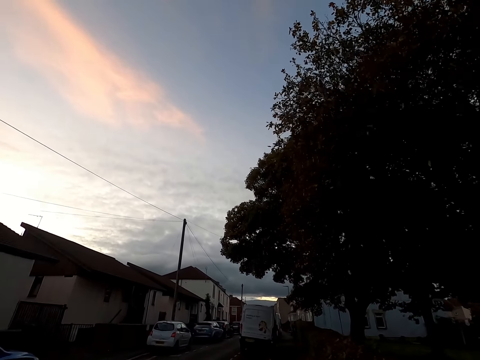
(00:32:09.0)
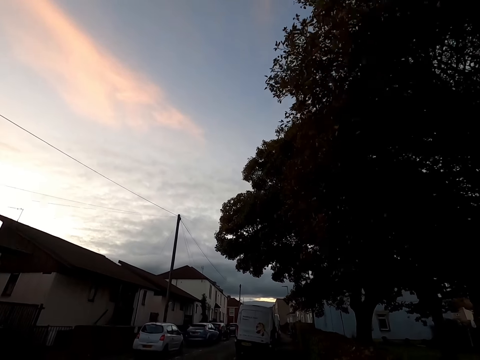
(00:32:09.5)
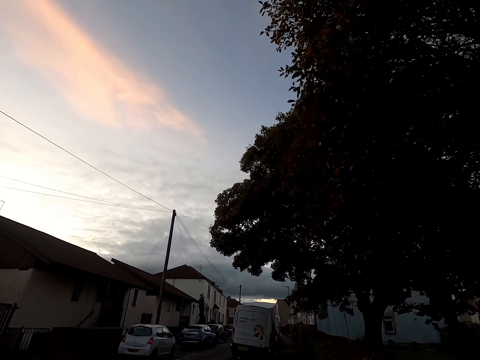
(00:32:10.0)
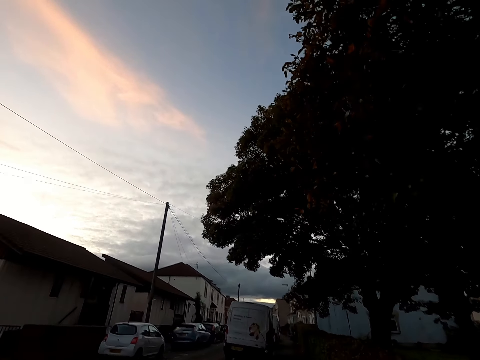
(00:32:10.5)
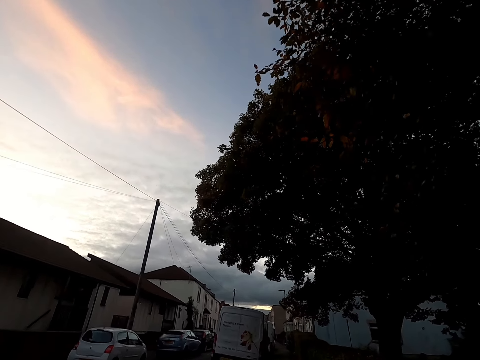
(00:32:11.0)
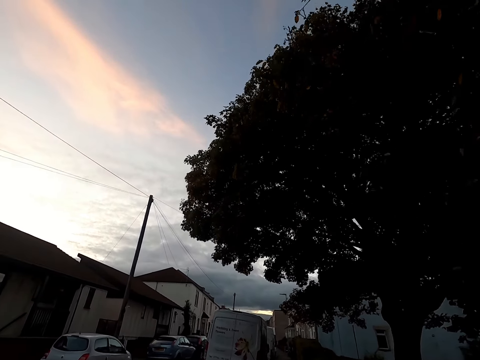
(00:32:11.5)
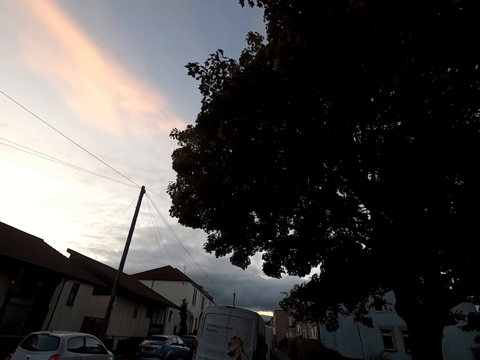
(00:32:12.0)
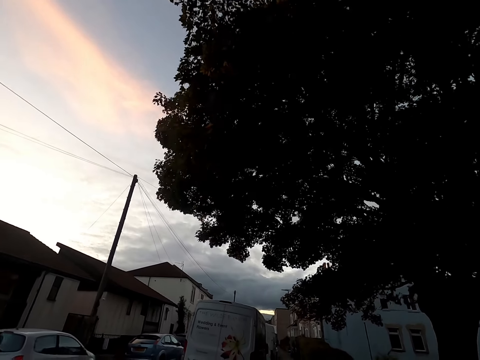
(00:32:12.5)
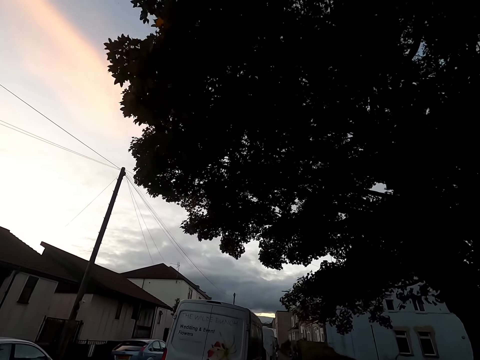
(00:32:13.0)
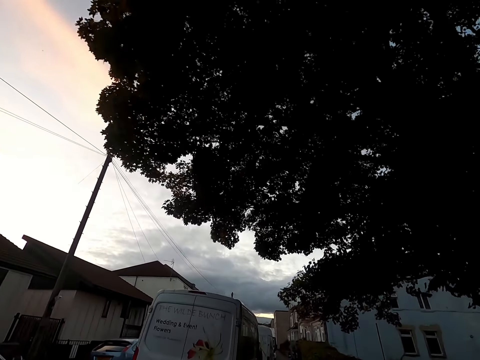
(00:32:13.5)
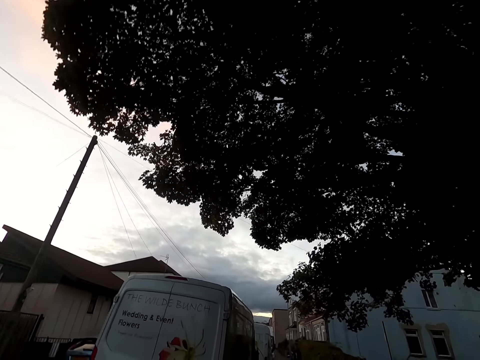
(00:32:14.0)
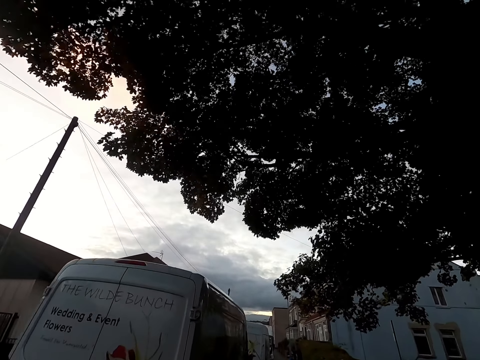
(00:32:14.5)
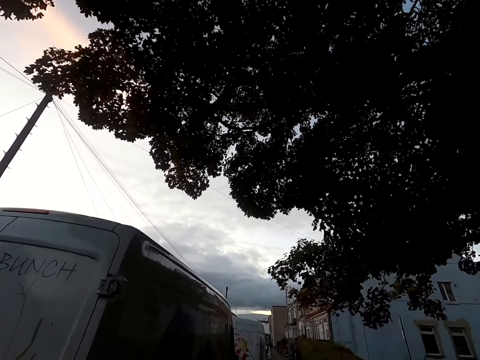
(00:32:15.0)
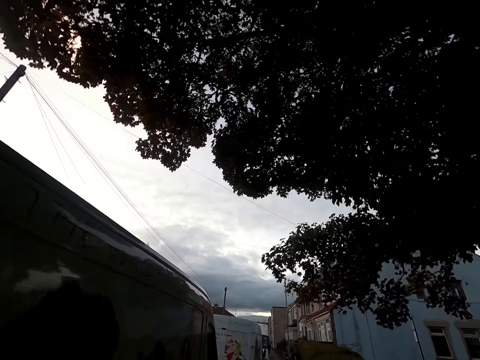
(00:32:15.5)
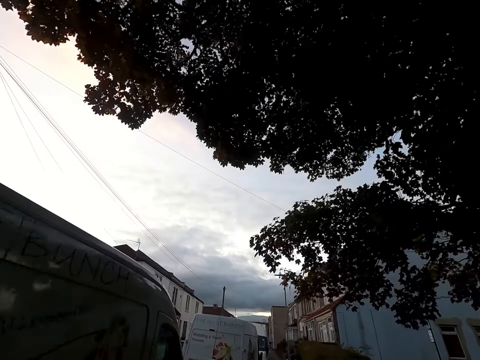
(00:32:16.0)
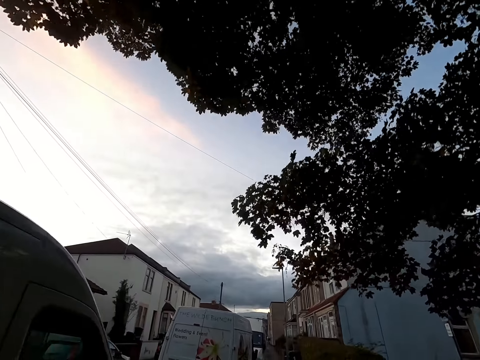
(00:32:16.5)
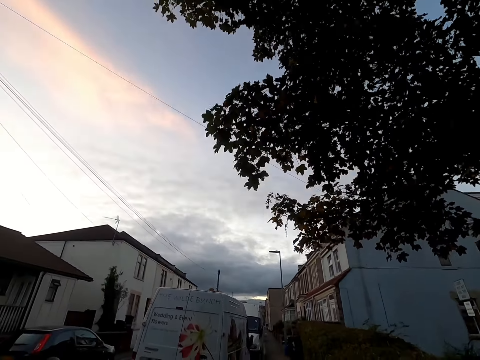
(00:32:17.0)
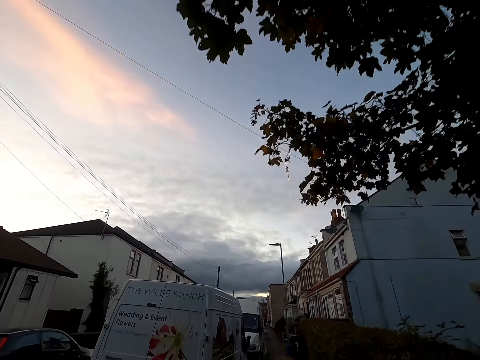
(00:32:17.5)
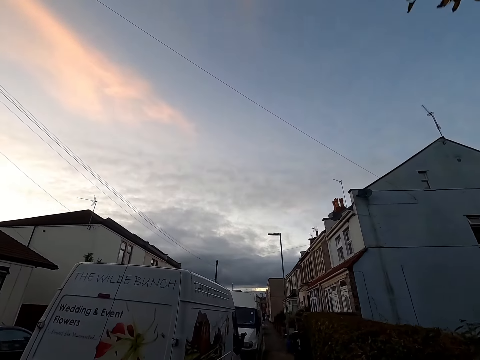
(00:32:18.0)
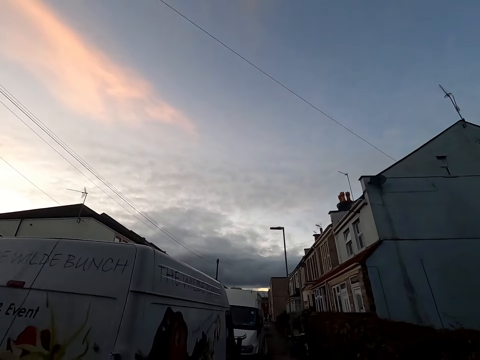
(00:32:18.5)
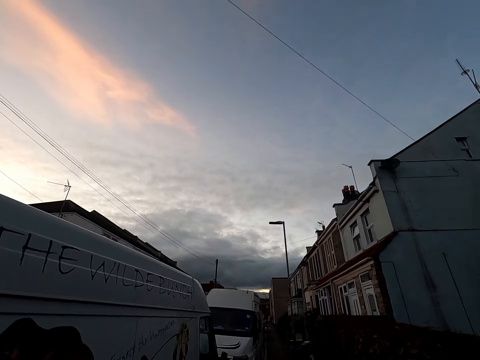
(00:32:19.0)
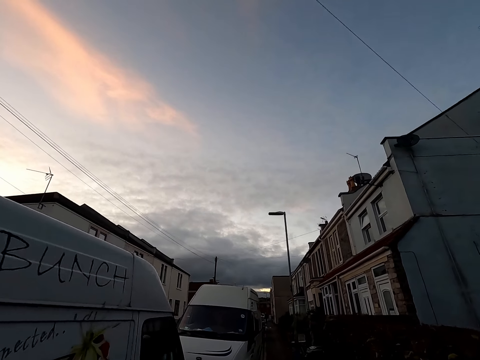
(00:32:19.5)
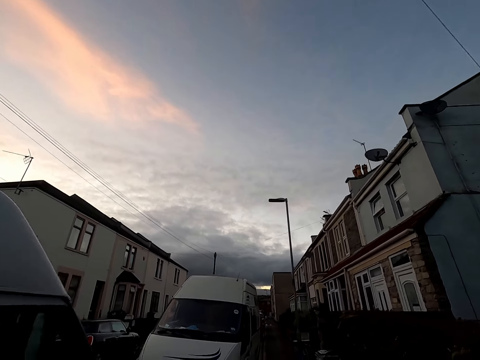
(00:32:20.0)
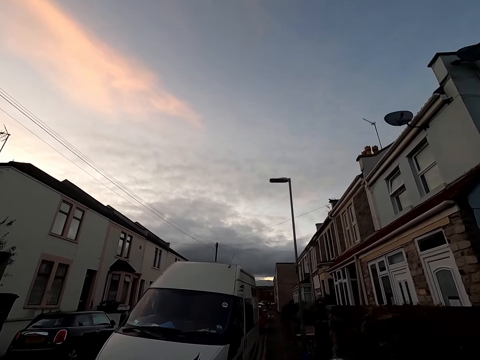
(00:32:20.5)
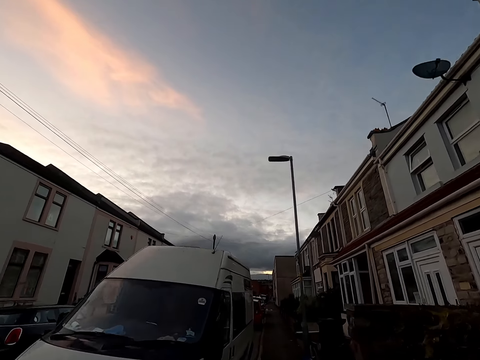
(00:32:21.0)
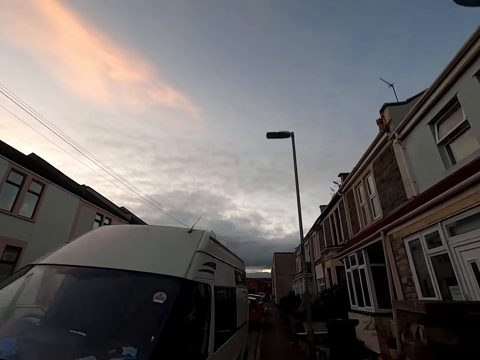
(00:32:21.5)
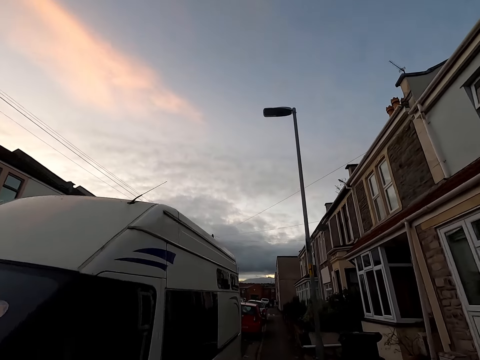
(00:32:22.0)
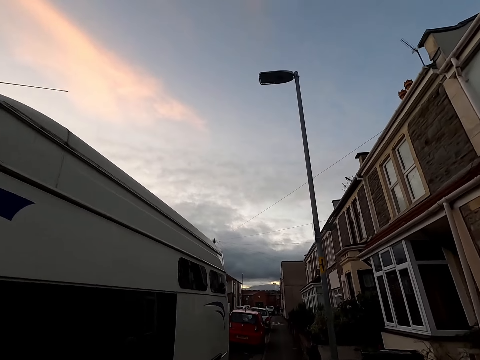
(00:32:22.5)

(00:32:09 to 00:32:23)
The camera wearer jogs past a white van. They jog past a white van repeatedly.

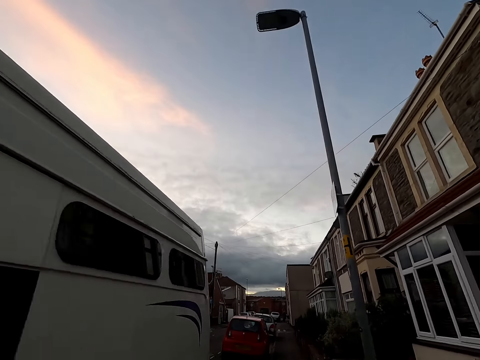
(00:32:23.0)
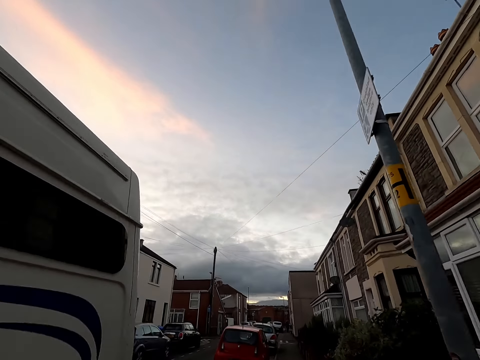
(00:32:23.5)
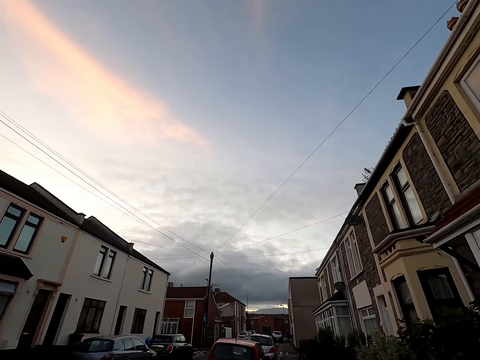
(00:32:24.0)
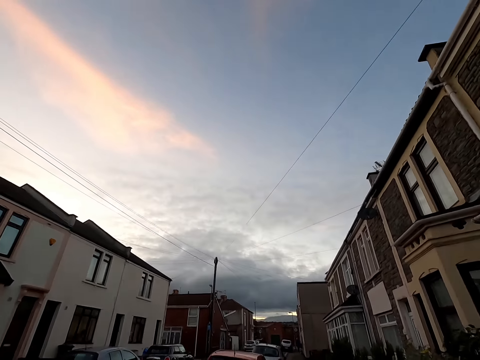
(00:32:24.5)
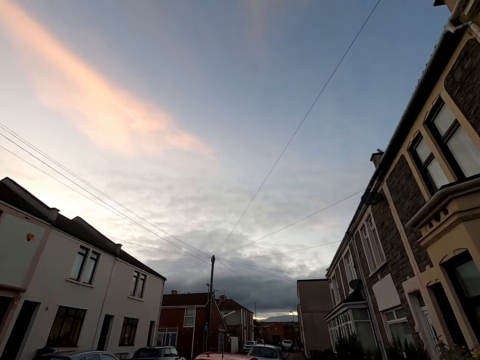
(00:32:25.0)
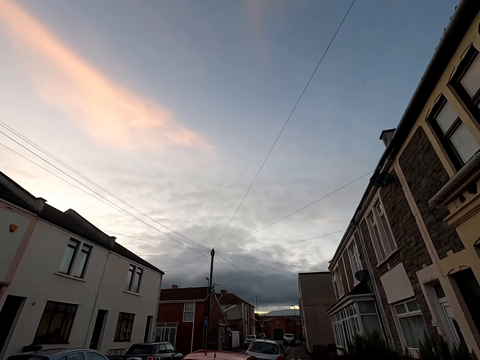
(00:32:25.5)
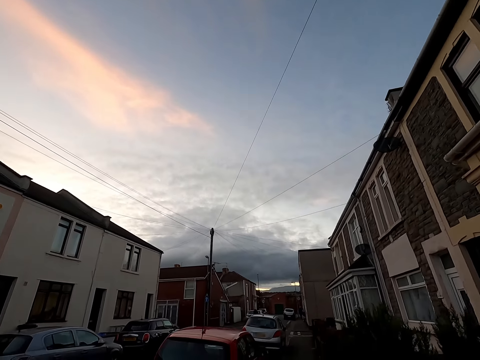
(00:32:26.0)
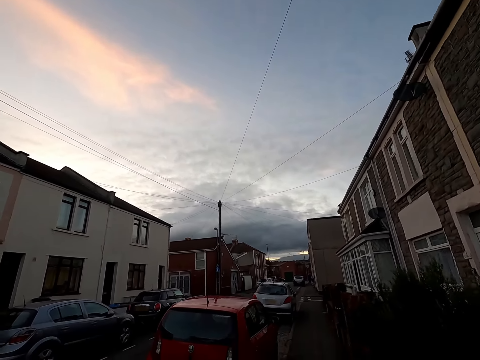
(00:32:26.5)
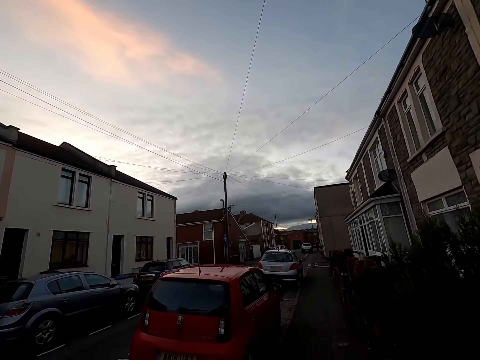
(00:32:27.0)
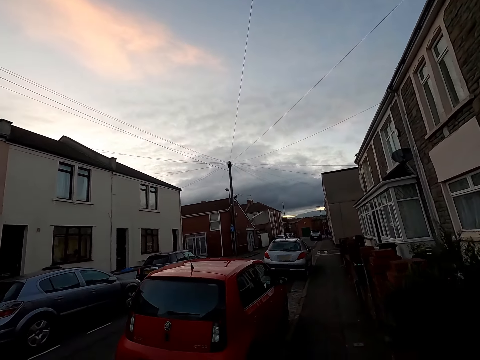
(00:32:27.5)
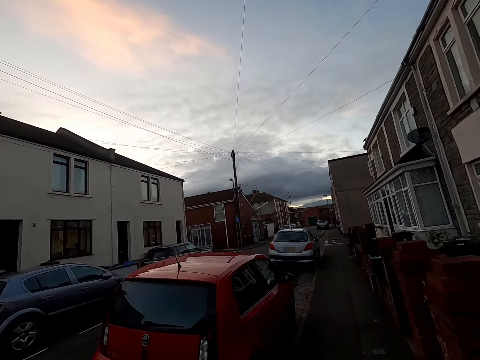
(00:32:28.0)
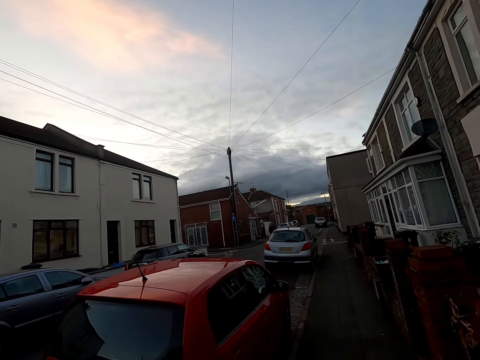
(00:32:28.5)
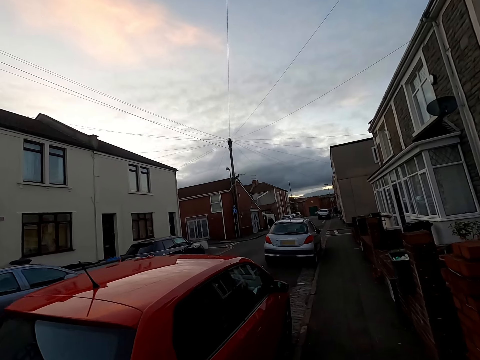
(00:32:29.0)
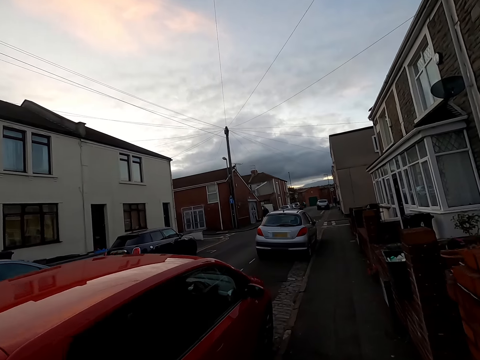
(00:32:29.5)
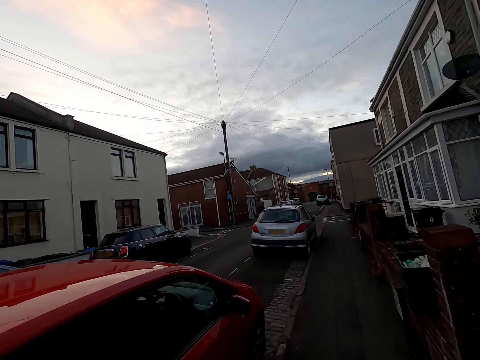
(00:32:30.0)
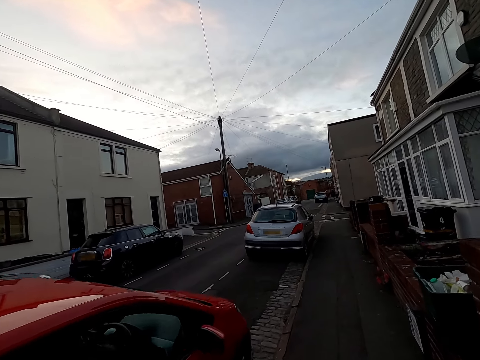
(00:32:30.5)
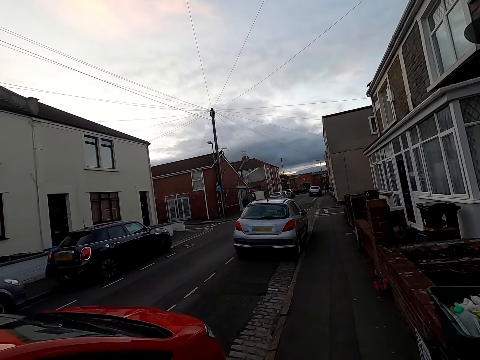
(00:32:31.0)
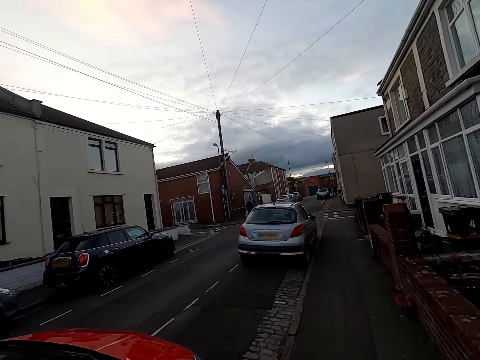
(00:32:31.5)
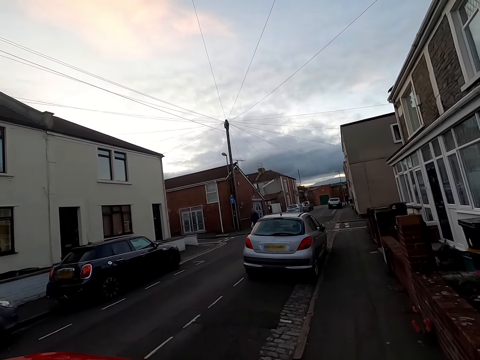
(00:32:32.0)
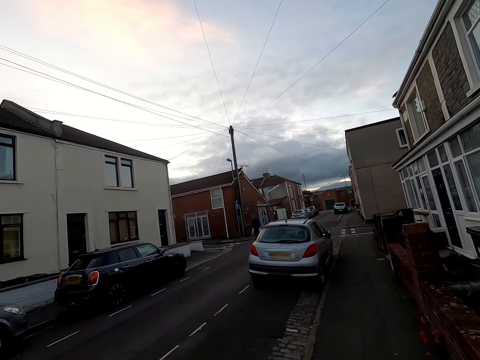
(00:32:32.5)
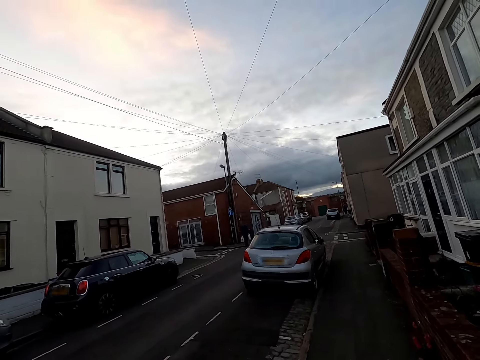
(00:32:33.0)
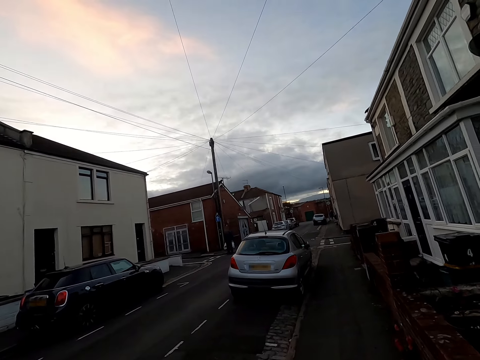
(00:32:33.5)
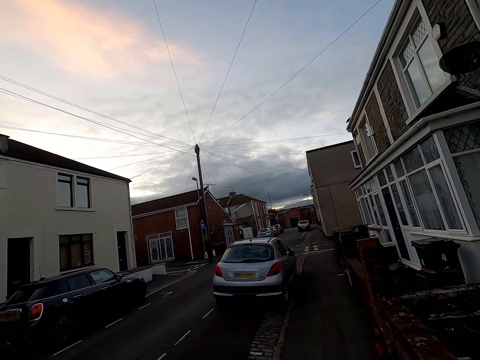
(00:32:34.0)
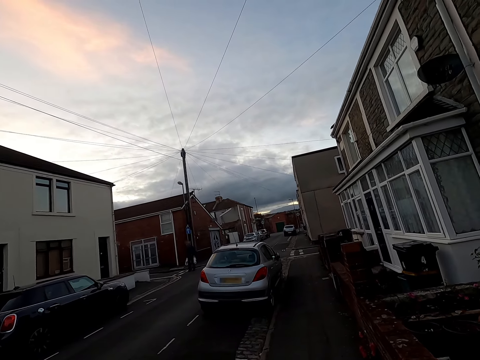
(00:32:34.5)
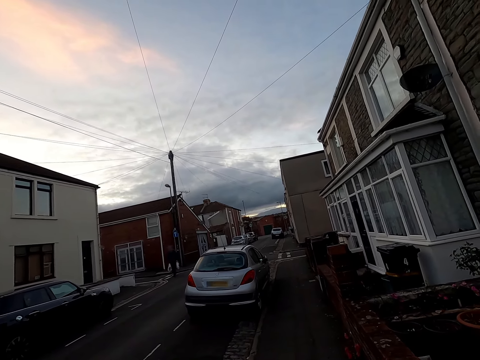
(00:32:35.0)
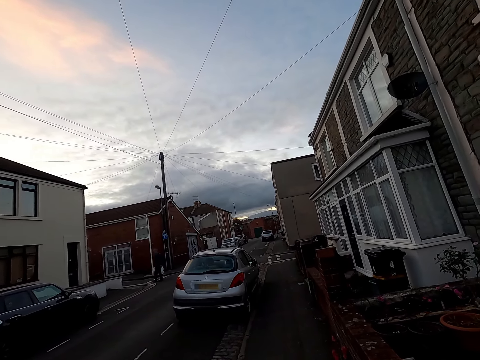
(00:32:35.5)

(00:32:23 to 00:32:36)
The camera wearer walks past a red car. They stand and look around.
